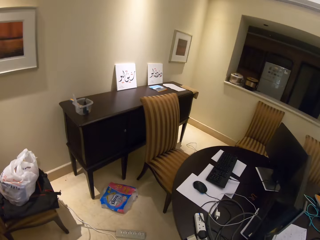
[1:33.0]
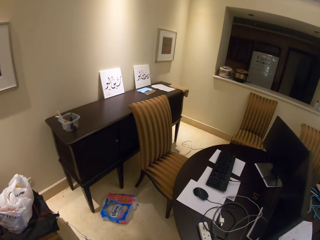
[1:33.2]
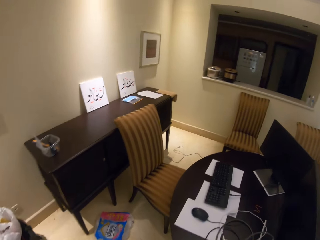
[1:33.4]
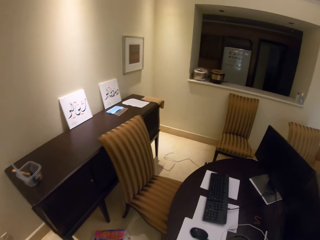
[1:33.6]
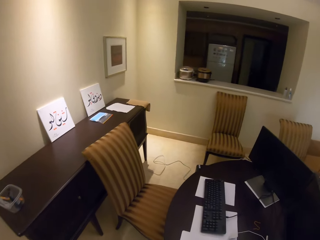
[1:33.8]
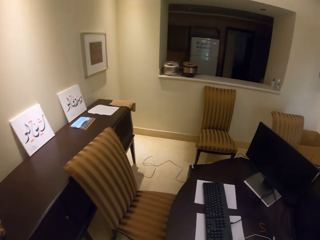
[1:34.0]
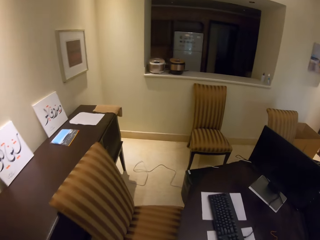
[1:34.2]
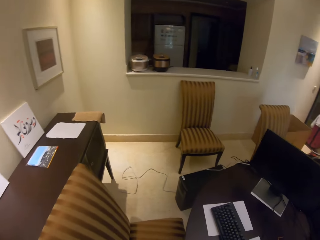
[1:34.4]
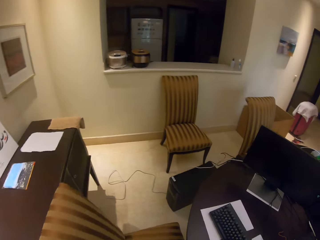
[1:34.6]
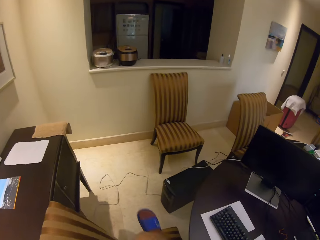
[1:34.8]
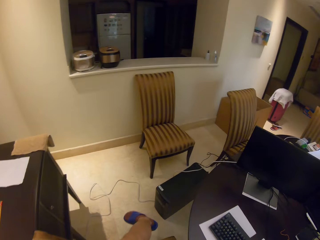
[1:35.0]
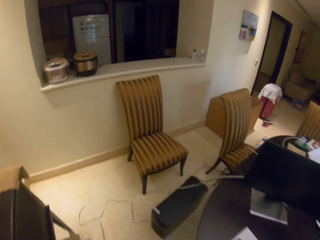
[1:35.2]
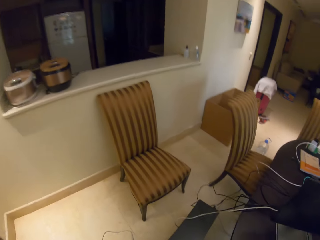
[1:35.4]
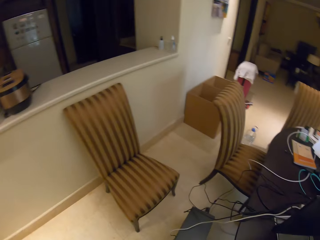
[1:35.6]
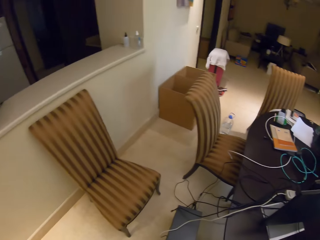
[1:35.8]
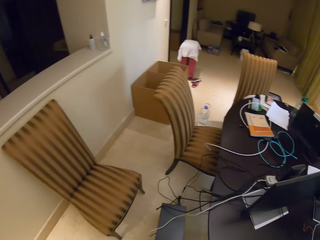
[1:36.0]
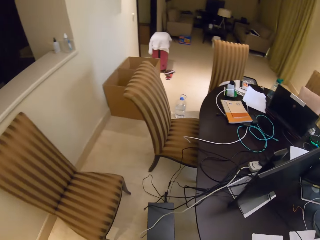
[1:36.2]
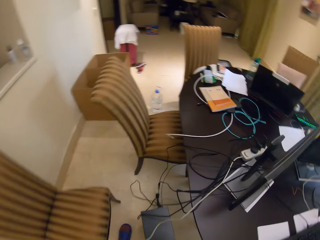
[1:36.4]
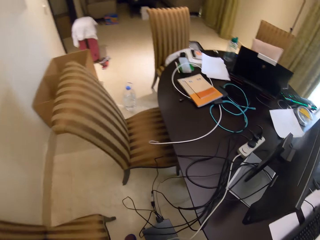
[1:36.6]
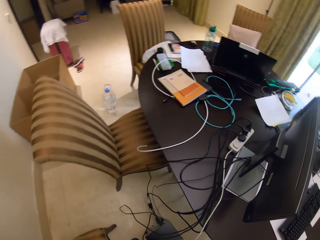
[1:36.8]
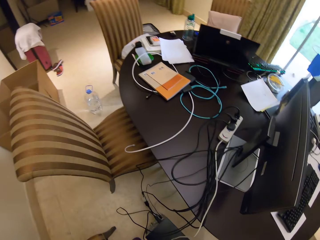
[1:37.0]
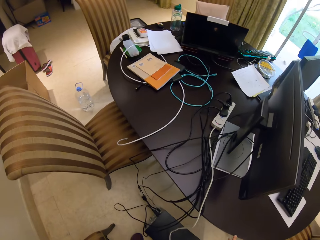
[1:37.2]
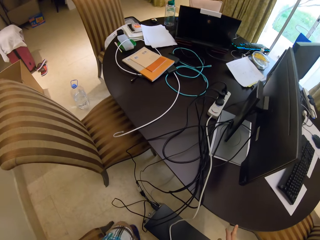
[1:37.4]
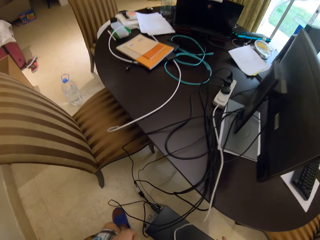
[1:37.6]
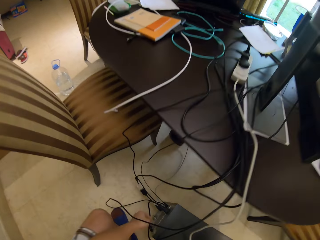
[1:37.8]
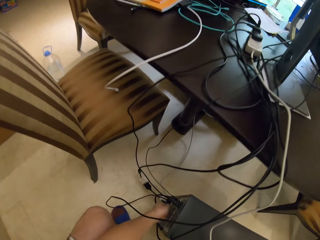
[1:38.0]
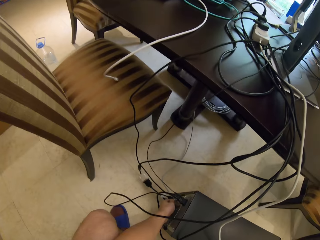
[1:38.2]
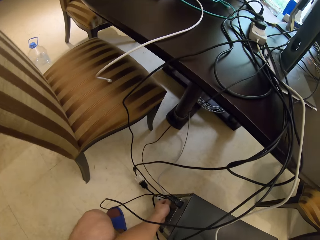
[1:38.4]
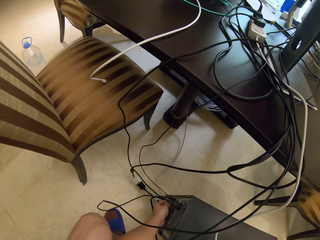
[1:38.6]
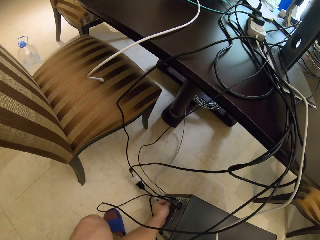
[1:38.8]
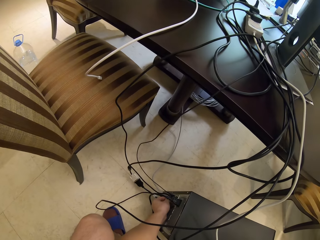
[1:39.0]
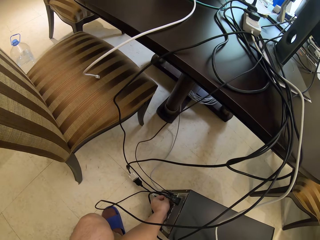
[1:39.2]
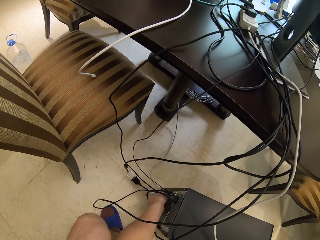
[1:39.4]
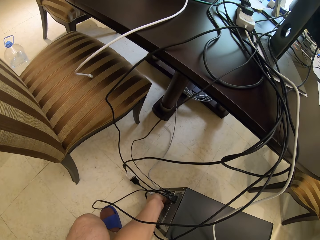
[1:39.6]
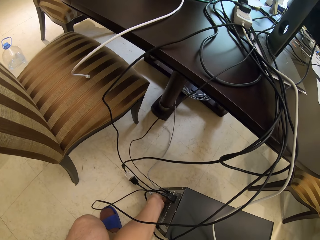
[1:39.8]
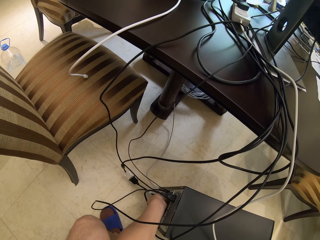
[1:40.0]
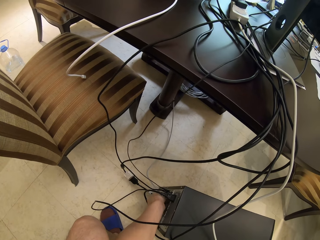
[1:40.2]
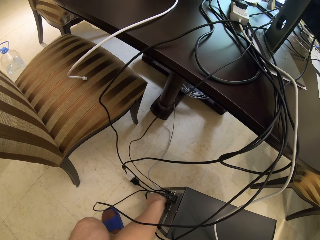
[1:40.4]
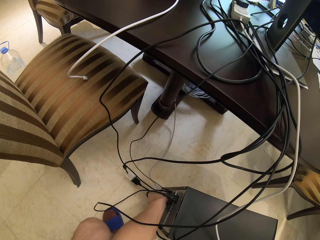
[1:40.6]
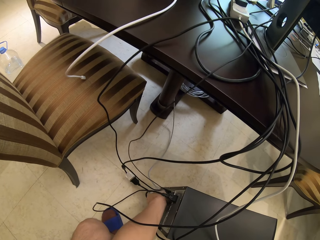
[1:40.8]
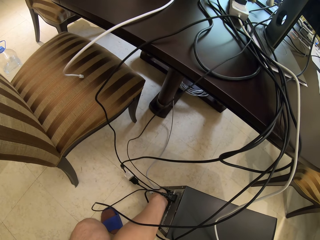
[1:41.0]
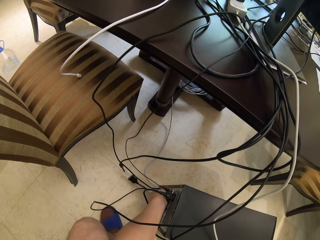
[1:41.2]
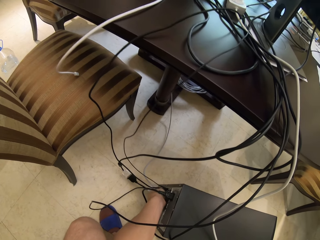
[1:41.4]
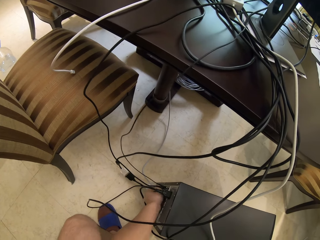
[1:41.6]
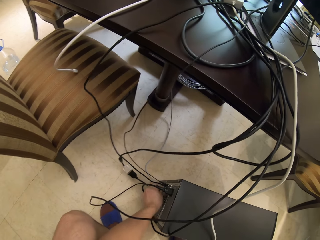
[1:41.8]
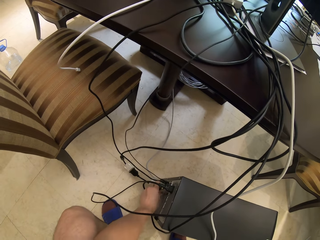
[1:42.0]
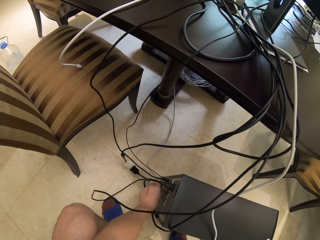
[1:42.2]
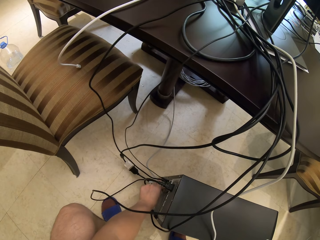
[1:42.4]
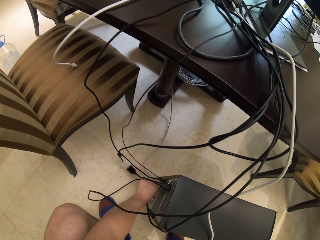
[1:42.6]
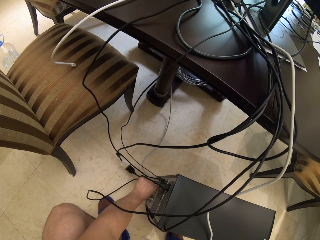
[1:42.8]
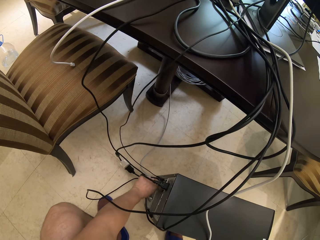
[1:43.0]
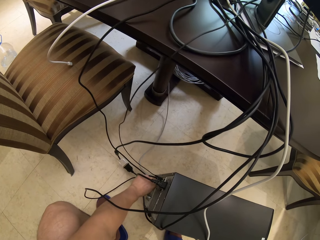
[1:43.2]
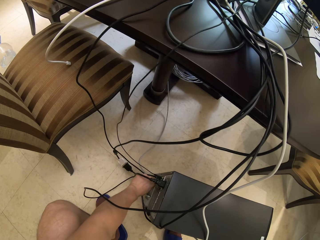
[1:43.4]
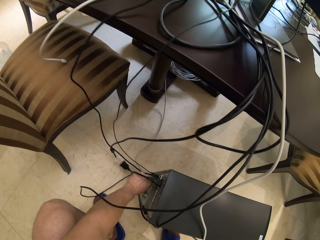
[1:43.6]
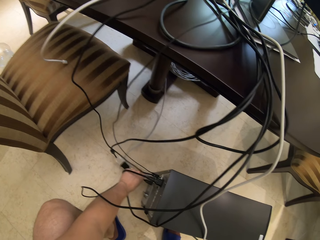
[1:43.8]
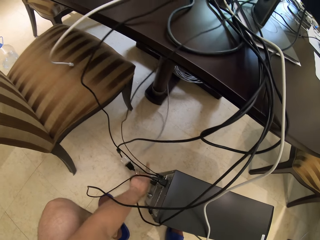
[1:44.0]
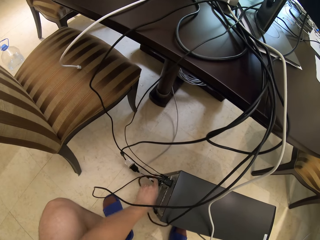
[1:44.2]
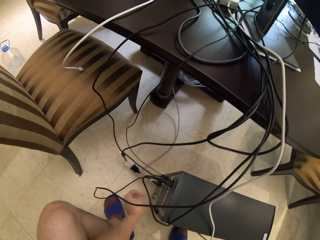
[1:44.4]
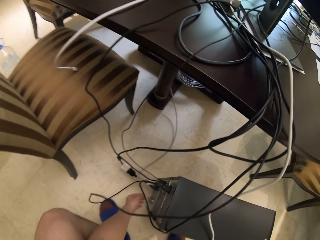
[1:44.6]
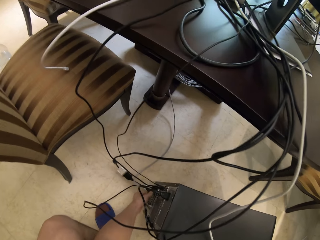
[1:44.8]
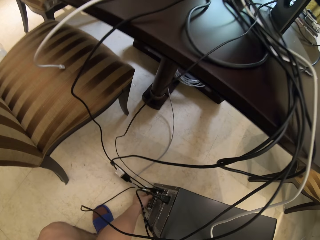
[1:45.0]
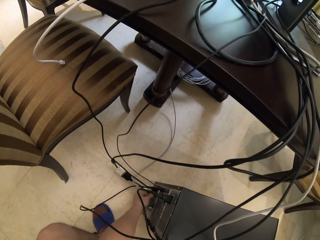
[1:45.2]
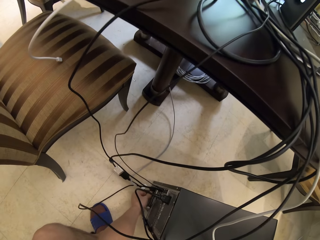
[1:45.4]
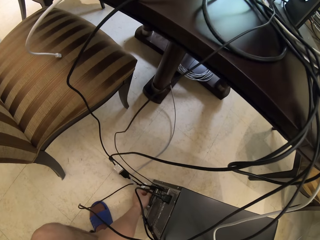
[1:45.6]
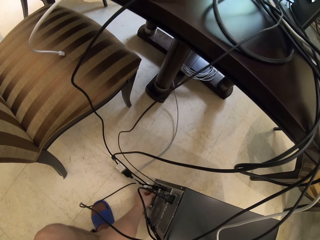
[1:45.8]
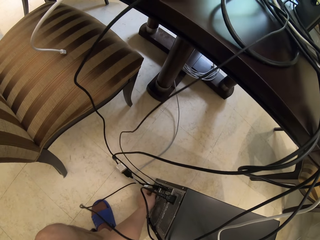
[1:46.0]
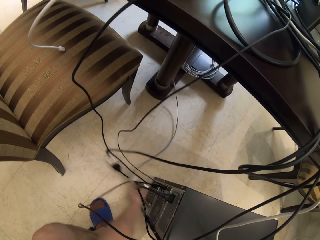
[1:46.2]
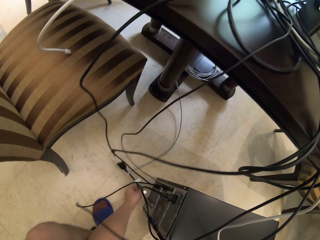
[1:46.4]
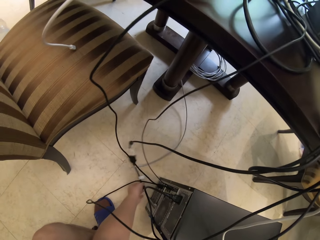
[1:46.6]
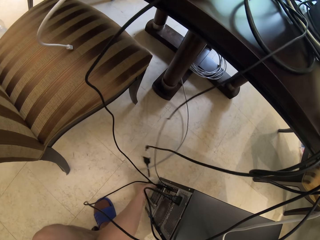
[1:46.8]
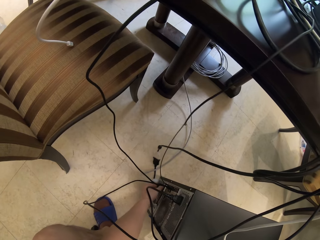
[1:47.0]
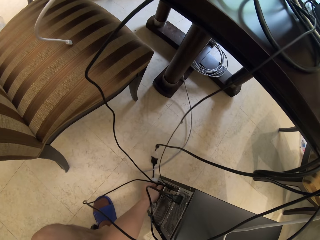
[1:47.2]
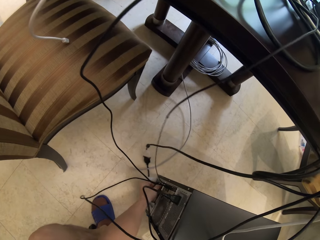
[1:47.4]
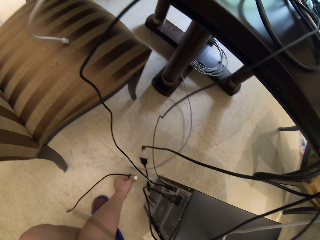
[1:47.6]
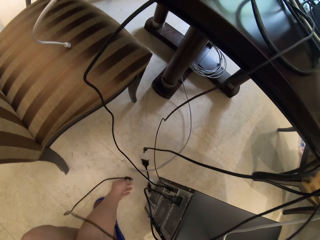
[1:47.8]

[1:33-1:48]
The camera wearer puts the cable below the table. They walk around the office. They plug out the cables from the monitor. They hold a cable from the central power unit. They remove a cable from something.

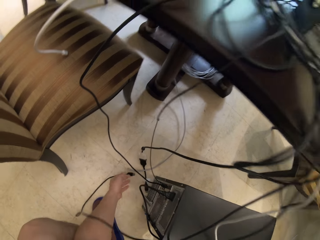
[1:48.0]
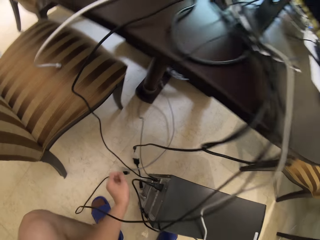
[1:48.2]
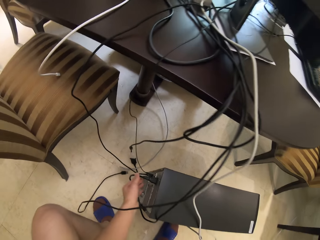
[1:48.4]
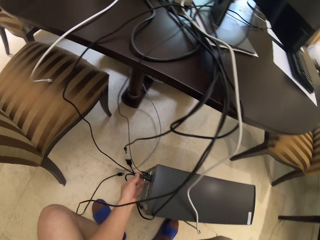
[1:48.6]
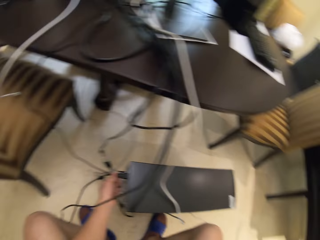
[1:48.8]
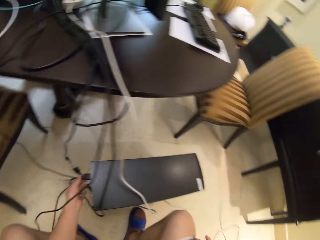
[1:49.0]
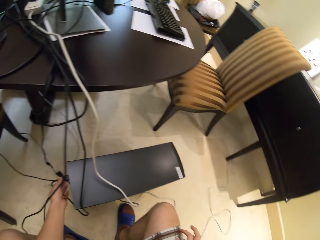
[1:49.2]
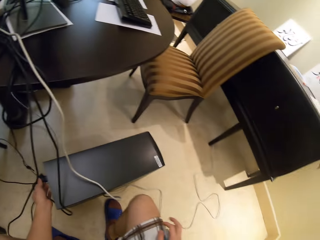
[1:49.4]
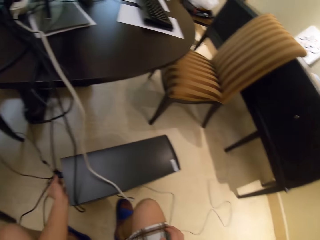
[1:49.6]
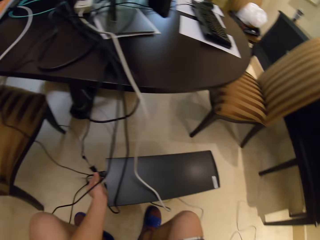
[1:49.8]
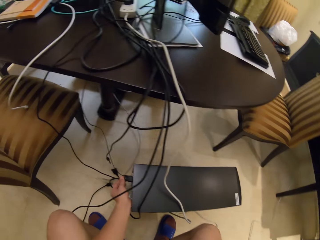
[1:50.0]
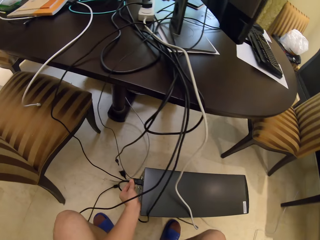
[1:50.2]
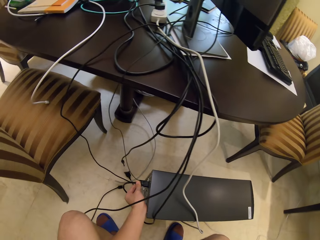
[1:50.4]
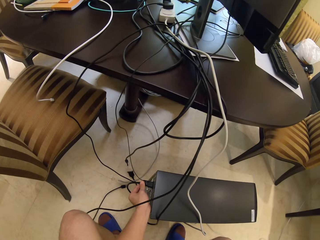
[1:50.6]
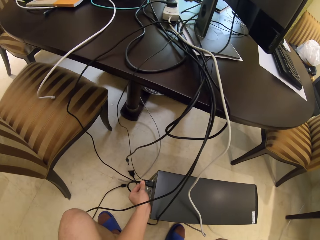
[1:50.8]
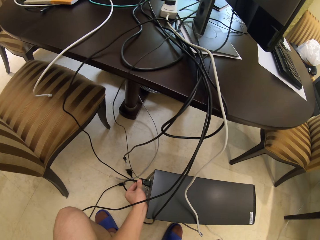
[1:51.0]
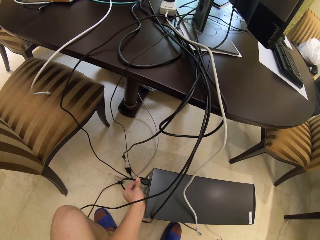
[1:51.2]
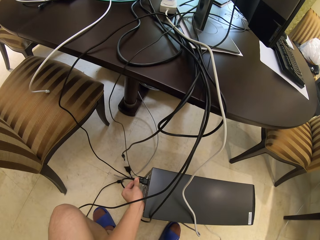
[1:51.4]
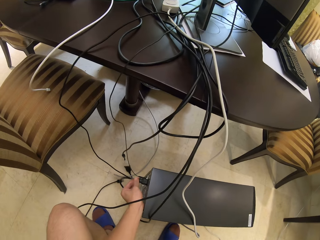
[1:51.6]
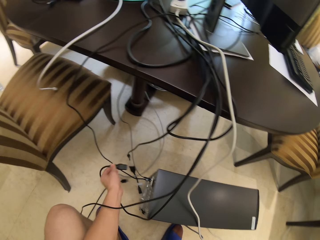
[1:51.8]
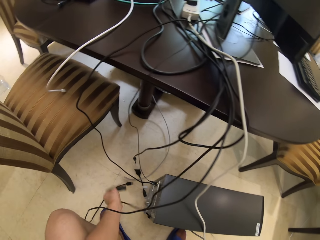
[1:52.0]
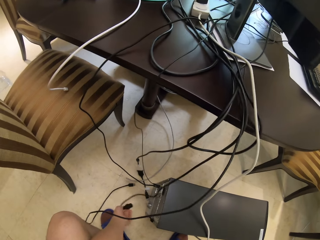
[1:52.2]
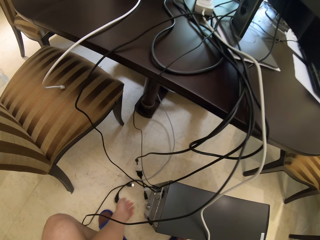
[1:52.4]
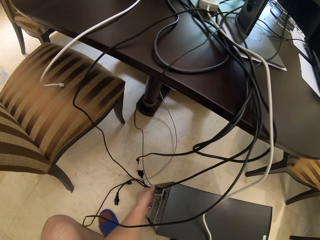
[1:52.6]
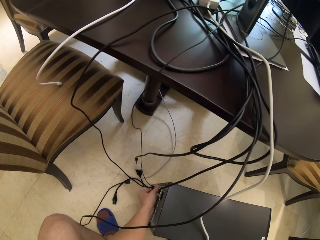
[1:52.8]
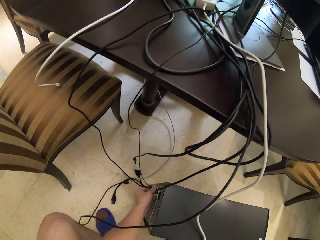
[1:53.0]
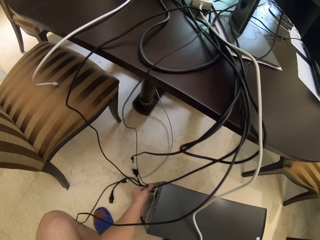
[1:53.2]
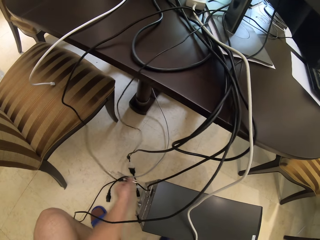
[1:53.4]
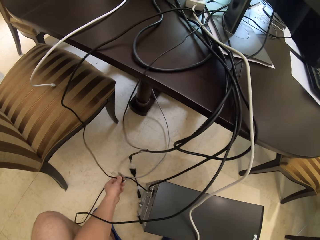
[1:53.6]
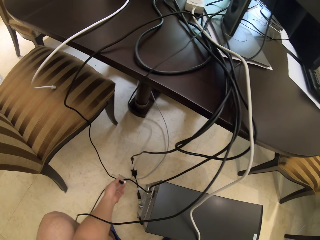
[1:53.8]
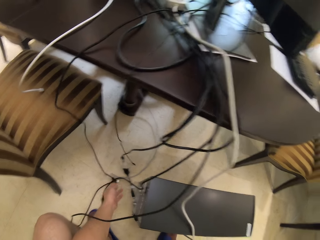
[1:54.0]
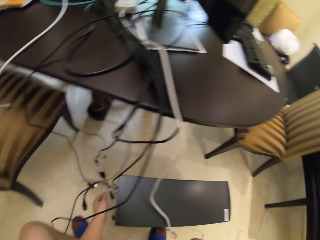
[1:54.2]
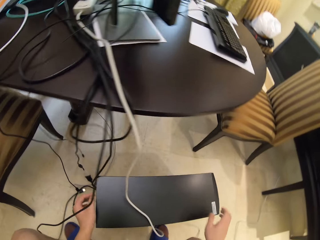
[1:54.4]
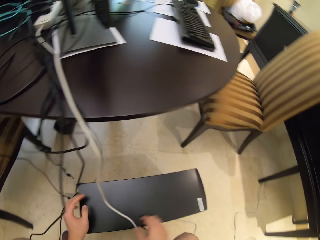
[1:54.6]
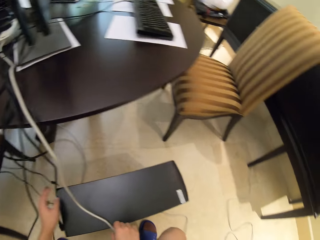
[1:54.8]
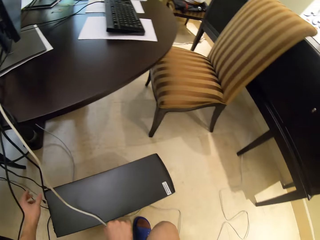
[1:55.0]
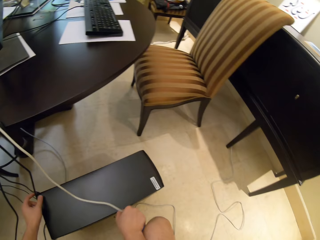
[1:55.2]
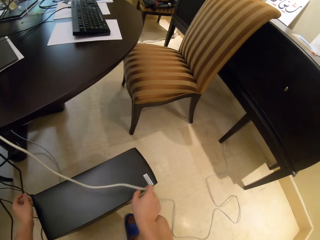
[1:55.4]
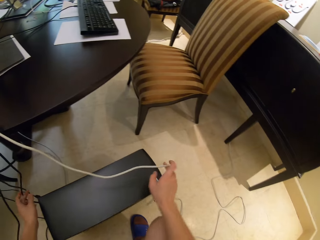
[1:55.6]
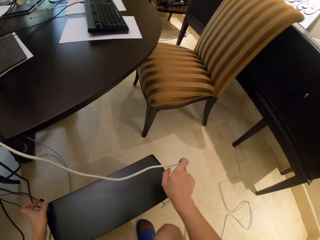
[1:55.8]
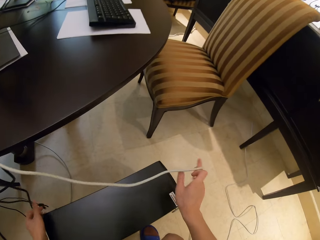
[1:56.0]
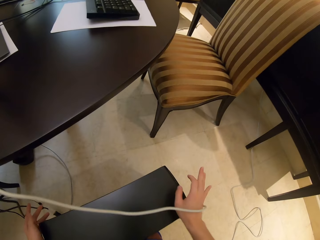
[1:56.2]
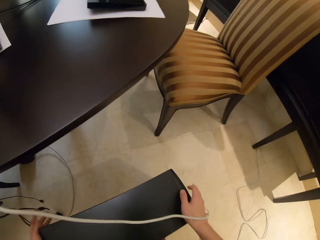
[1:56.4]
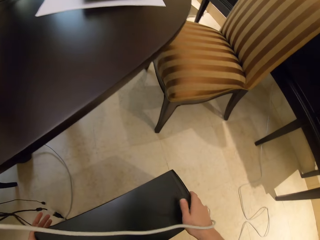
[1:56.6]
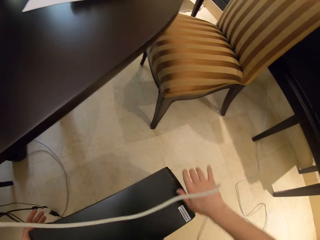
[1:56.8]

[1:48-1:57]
The camera wearer holds the electrical cable.
